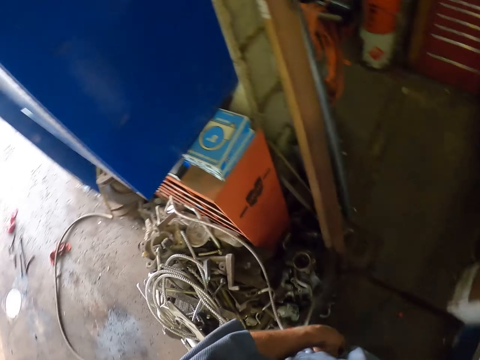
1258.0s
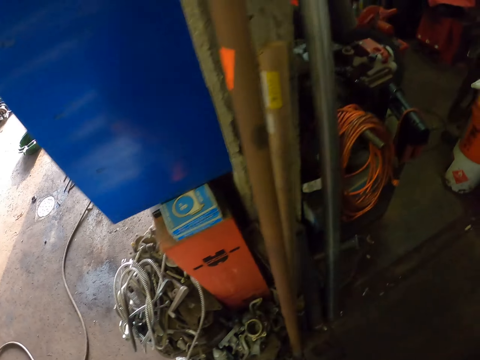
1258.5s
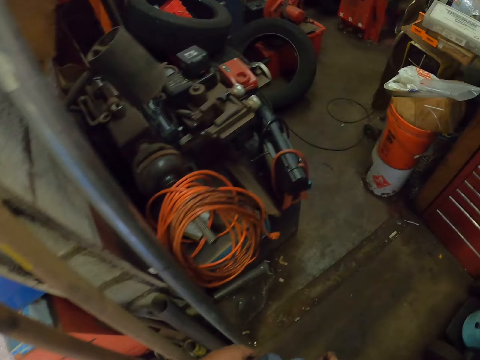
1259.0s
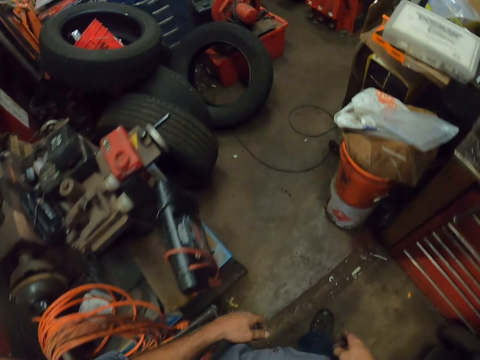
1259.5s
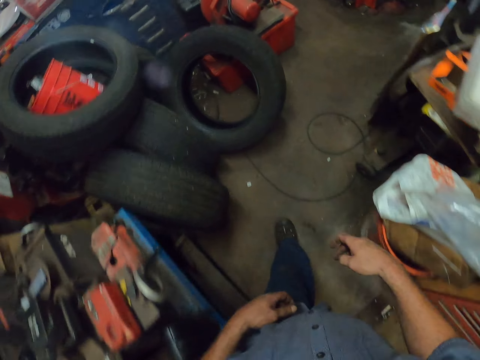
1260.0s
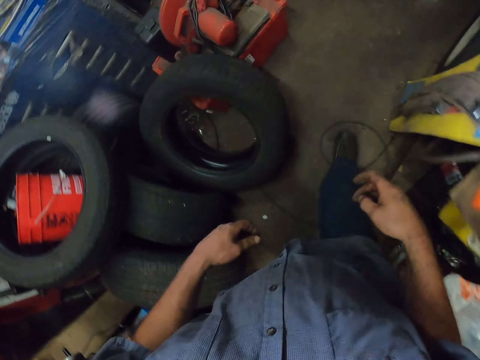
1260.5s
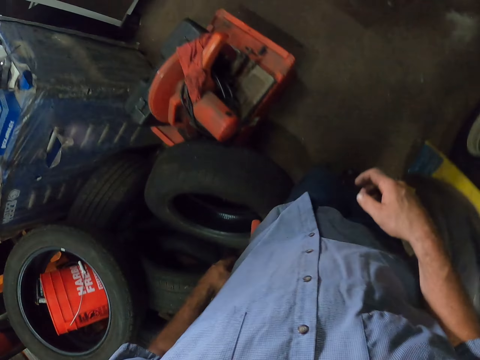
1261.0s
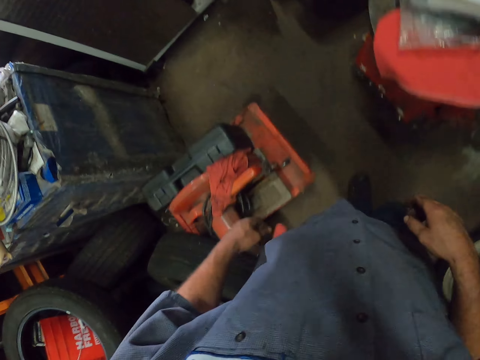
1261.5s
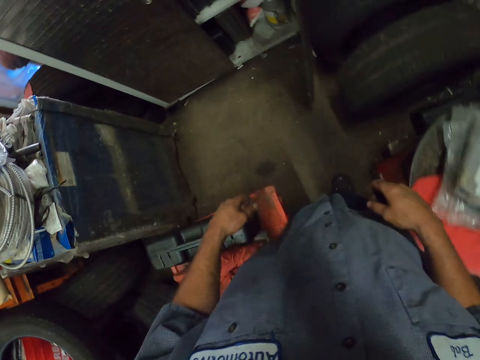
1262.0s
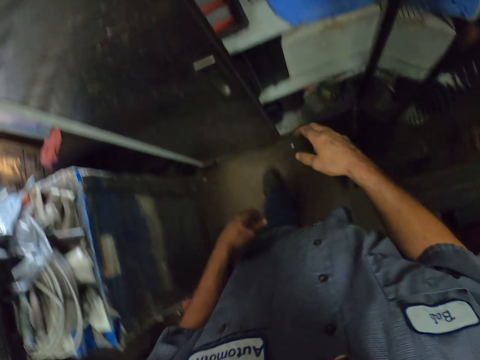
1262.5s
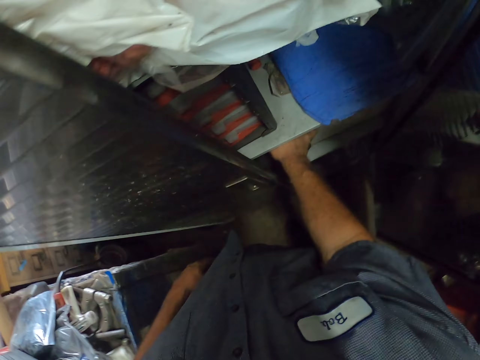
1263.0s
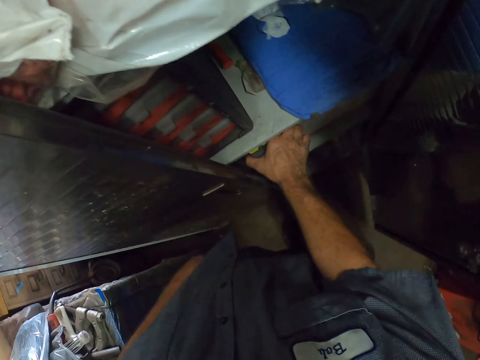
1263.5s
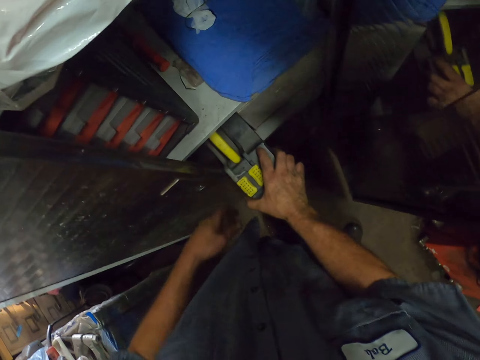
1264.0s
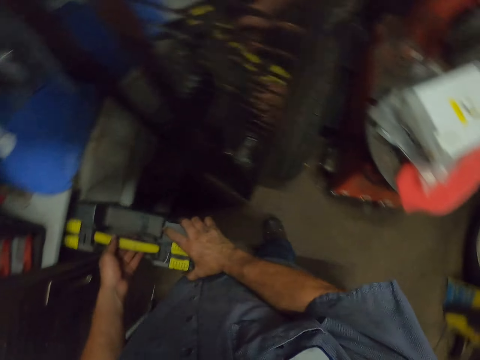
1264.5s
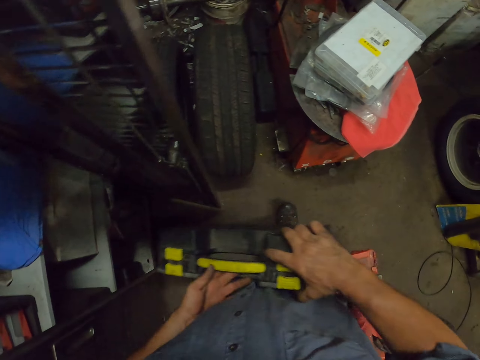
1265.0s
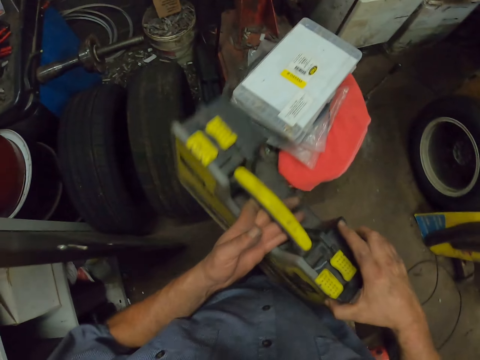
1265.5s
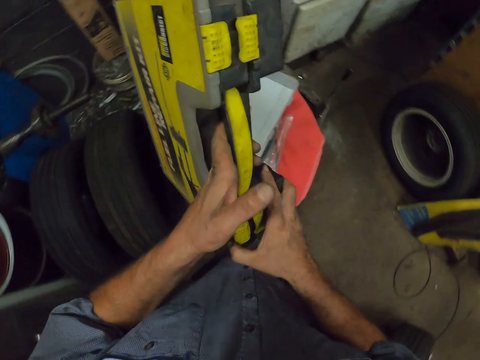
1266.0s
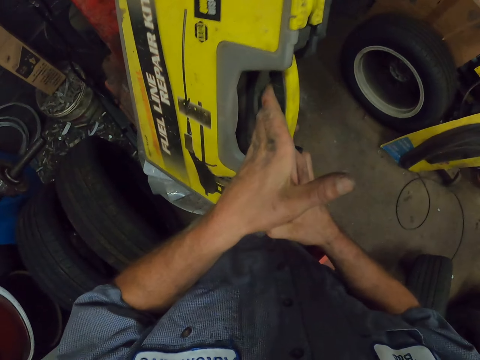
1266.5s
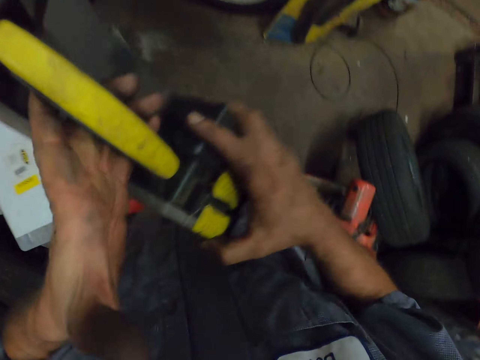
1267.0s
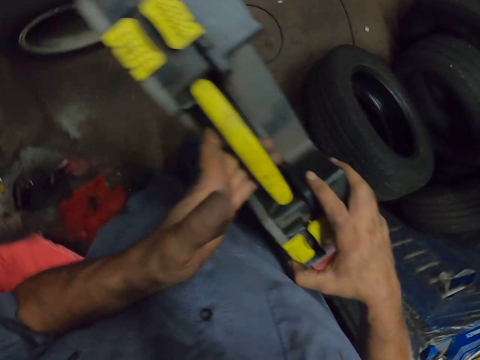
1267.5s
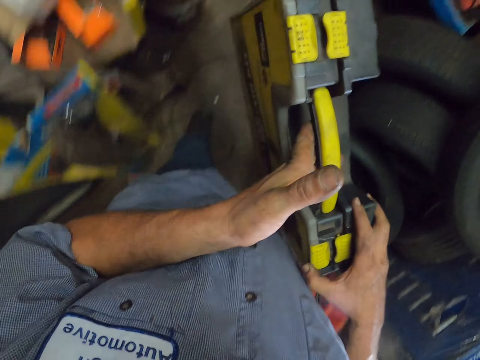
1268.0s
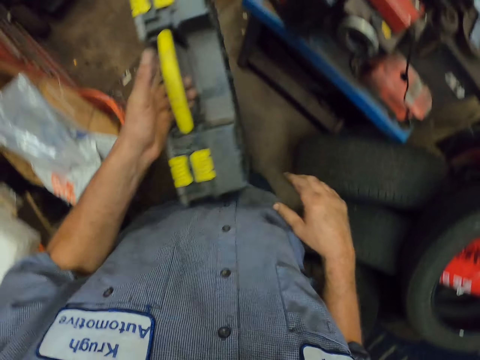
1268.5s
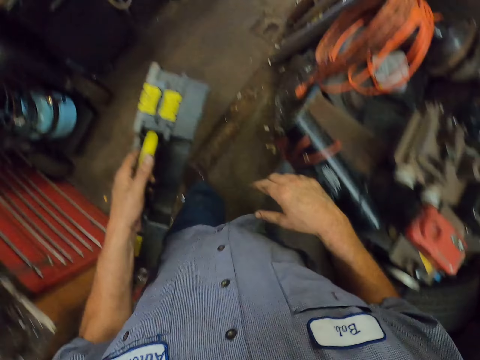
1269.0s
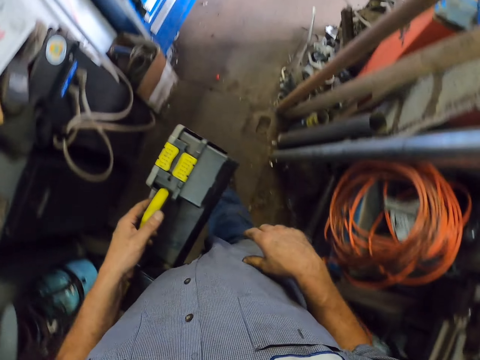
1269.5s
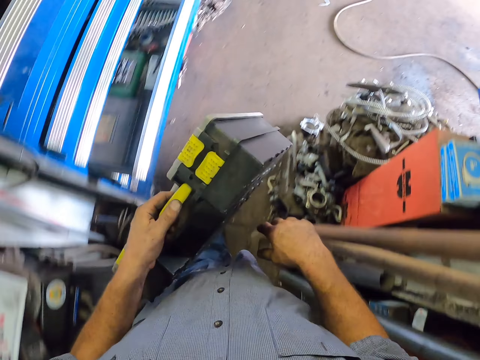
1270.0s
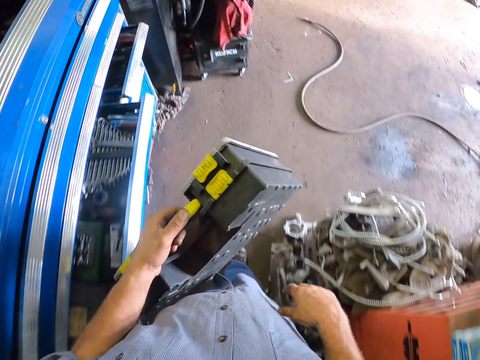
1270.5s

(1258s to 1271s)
The camera wearer picks a repair kit or case. They hold the case with the other hand. They walk around. They remove their hand from the case.

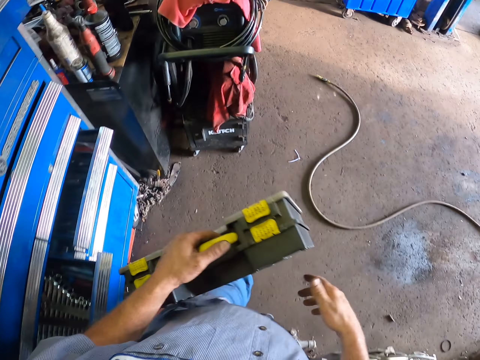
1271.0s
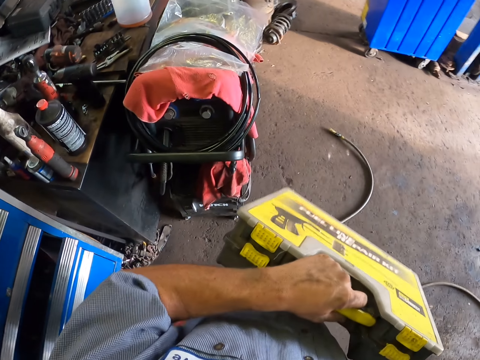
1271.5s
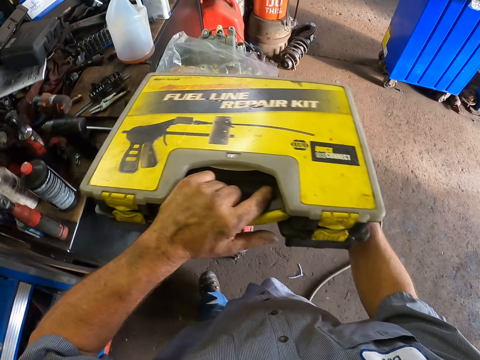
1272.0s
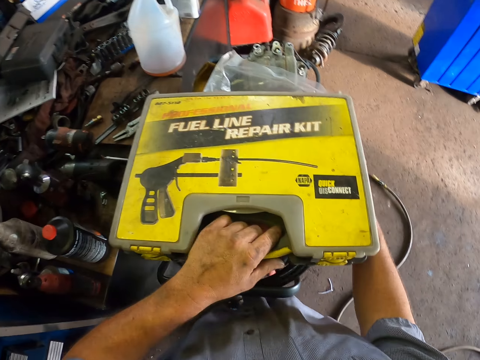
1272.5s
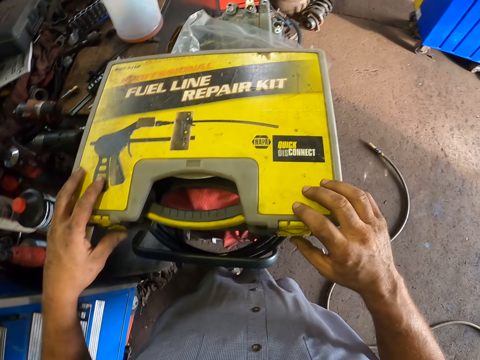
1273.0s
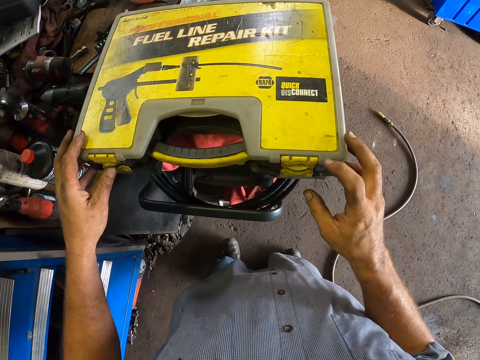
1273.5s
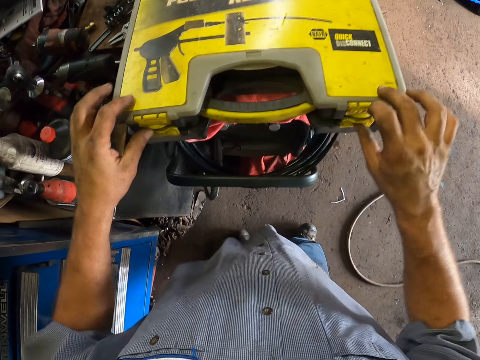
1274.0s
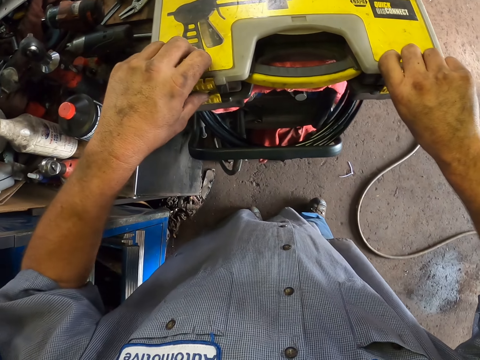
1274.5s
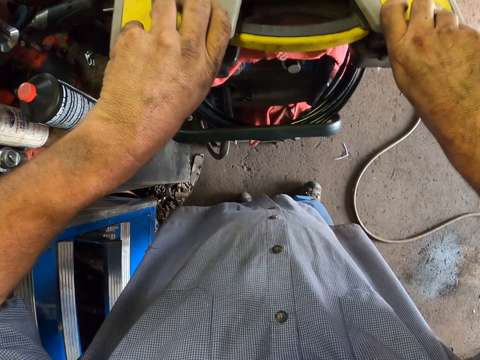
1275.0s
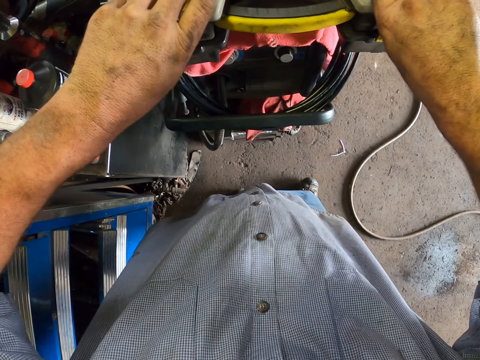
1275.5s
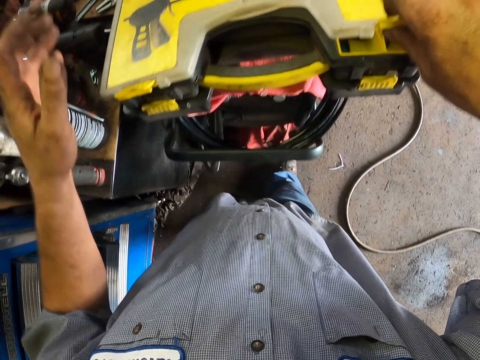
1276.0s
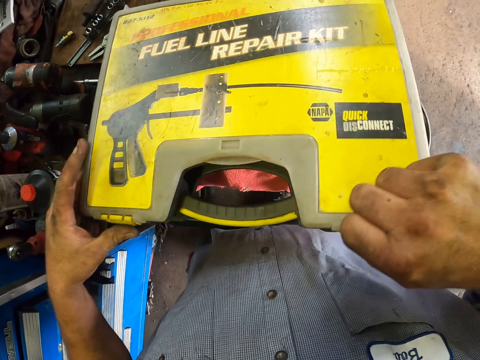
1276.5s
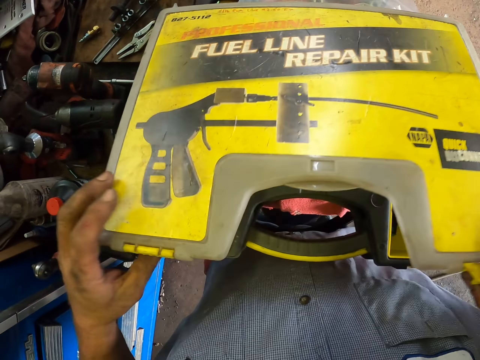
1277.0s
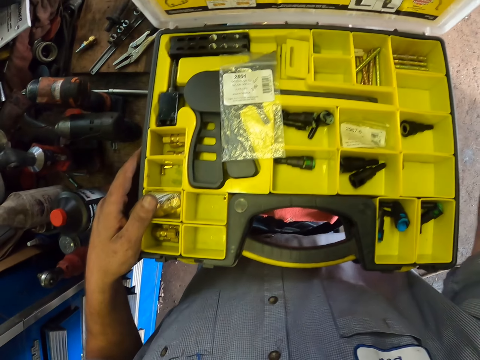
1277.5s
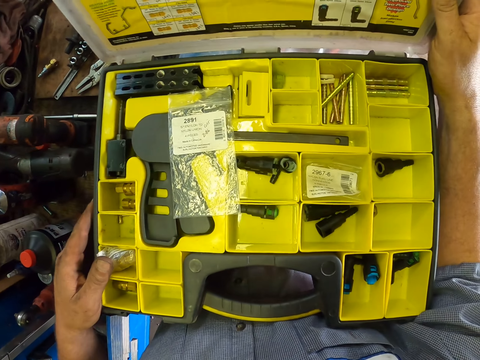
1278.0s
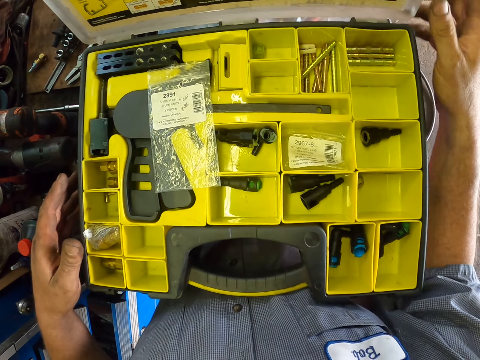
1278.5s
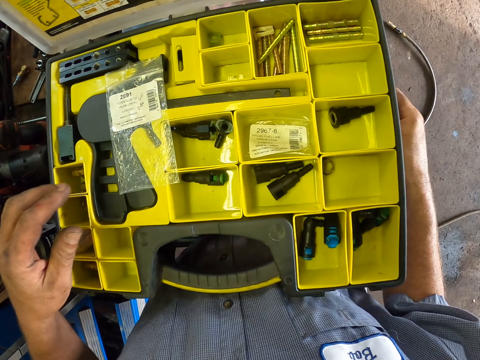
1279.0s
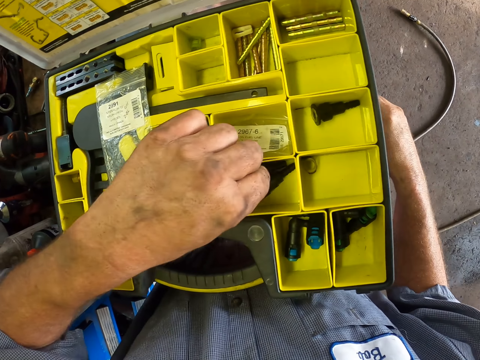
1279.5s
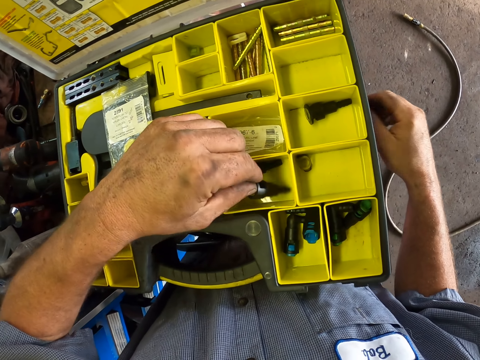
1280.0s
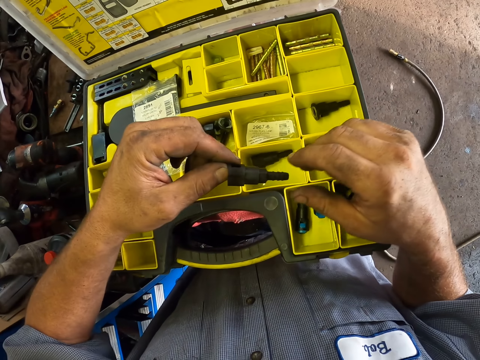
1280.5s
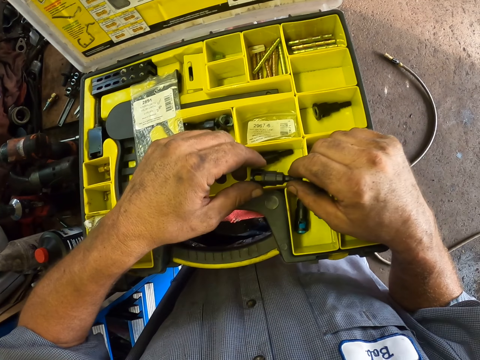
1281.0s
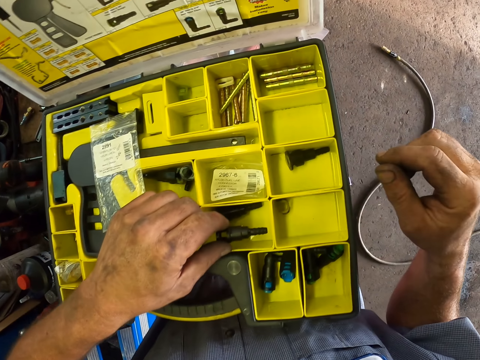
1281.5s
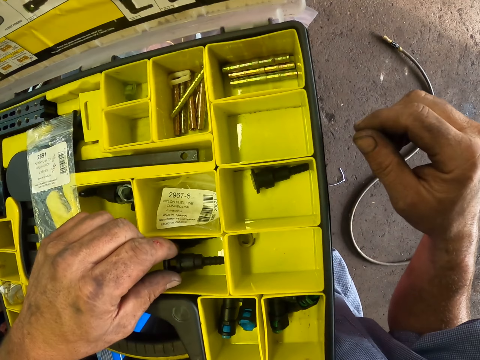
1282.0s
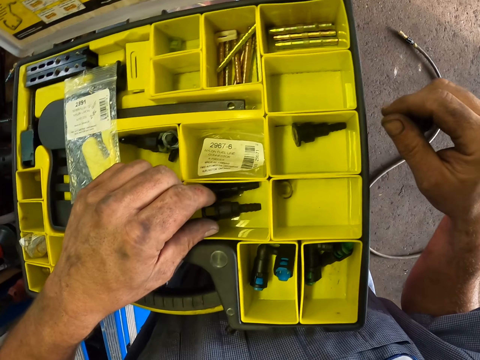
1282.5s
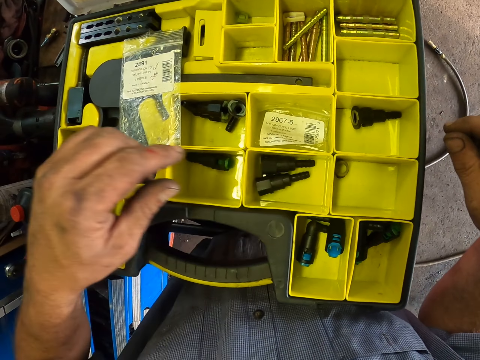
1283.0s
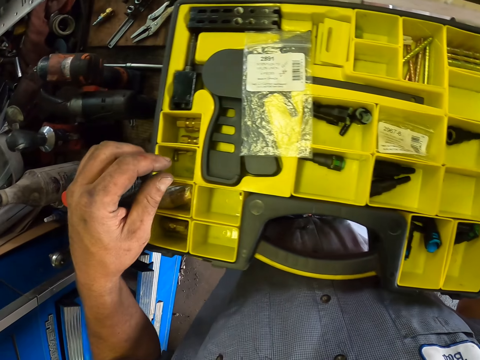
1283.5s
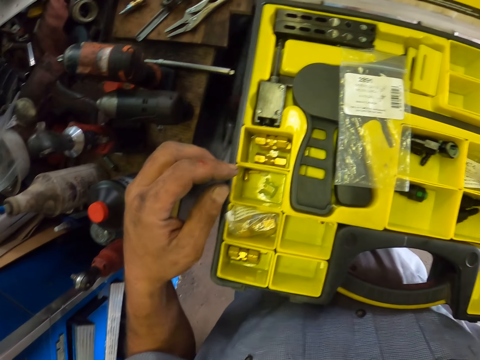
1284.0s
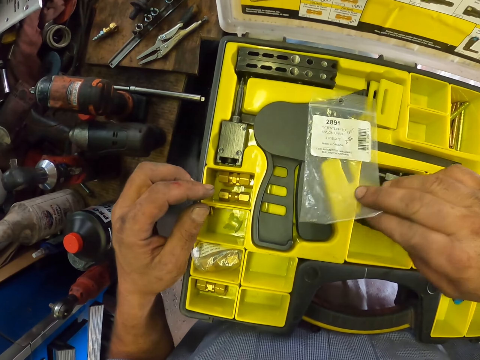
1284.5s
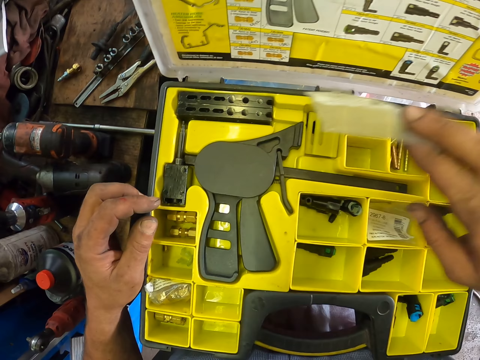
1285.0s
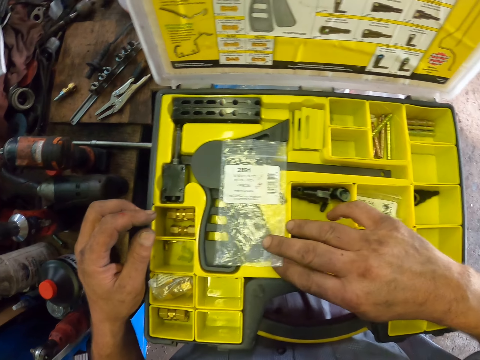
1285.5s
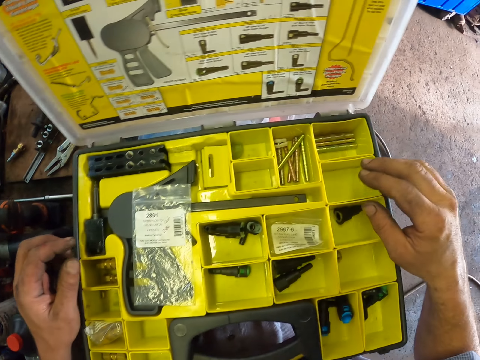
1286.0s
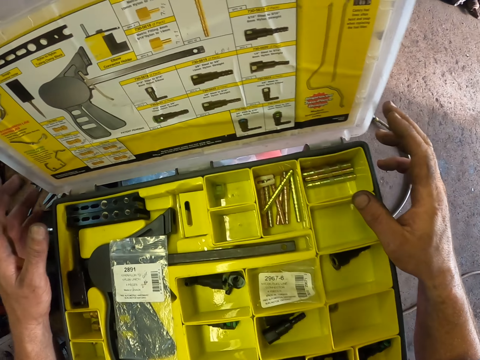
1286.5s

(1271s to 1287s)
The camera wearer holds the case or repair kit with the other hand. They place the repair kit on something. They open the case. They pick a car spare part. They hold the car spare part with the other hand. They drop the car spare part in the repair kit. They pick a packaging bag and drop the packaging bag.
